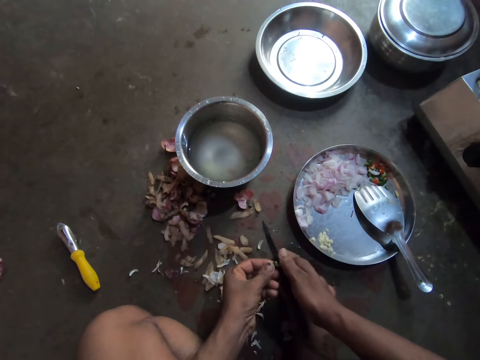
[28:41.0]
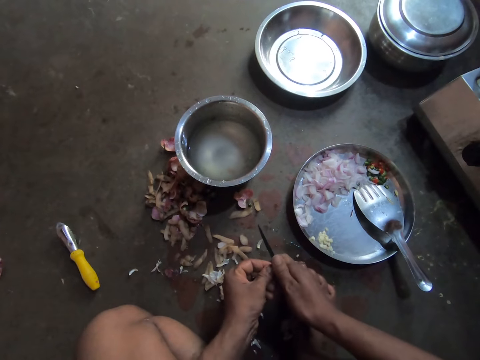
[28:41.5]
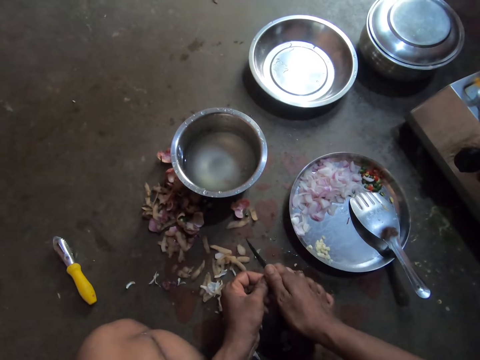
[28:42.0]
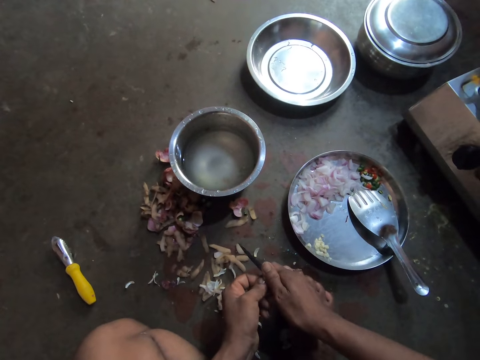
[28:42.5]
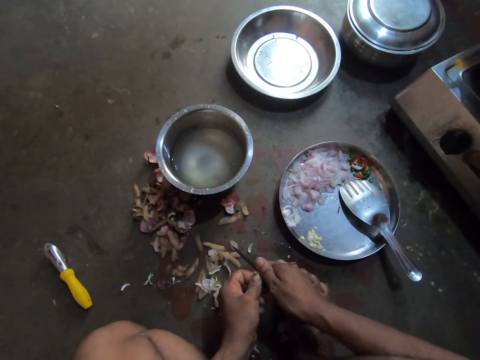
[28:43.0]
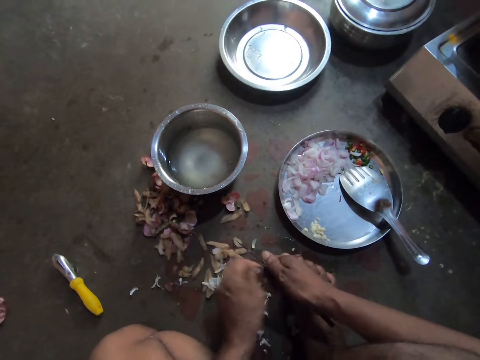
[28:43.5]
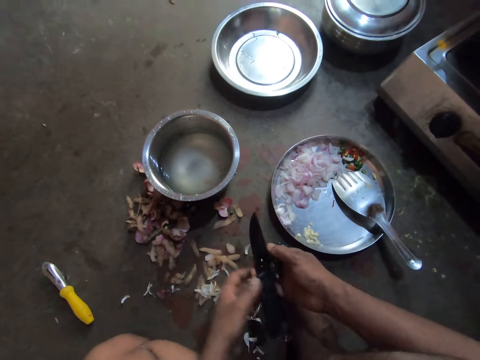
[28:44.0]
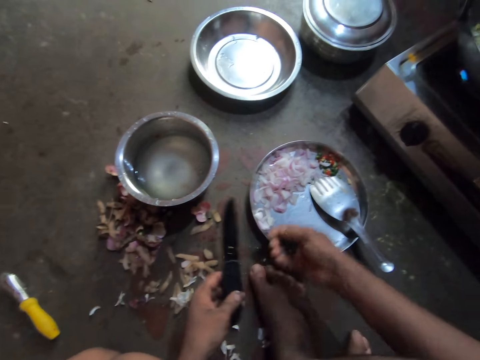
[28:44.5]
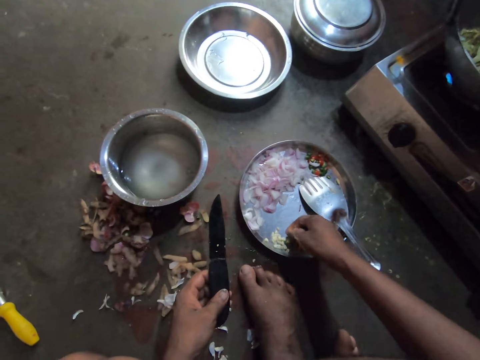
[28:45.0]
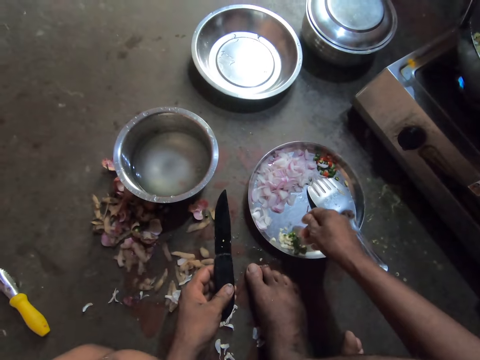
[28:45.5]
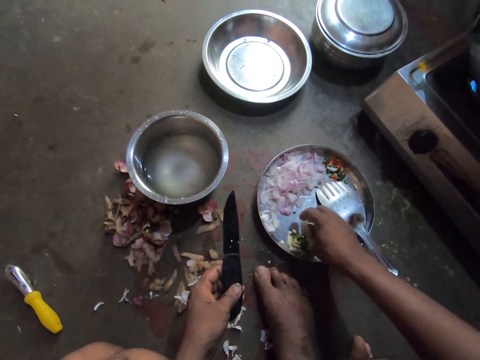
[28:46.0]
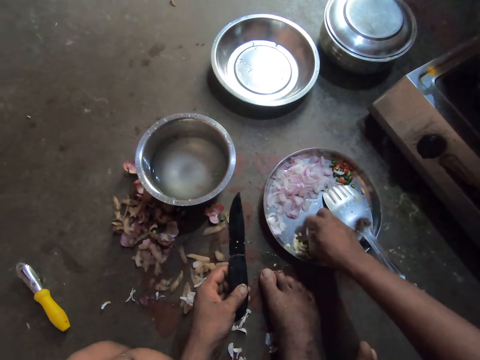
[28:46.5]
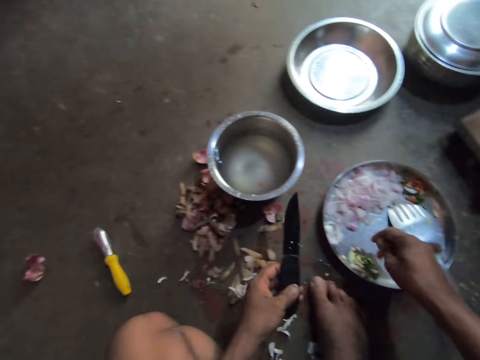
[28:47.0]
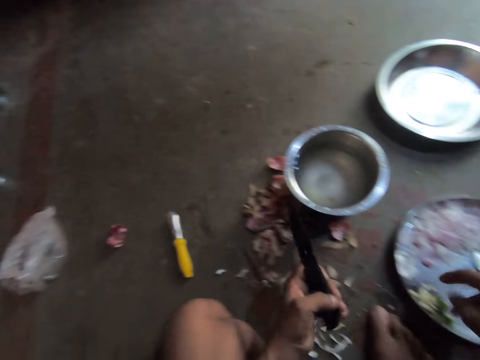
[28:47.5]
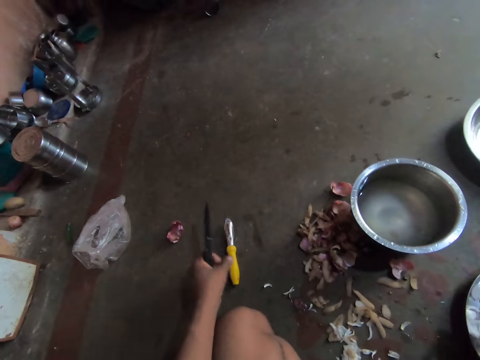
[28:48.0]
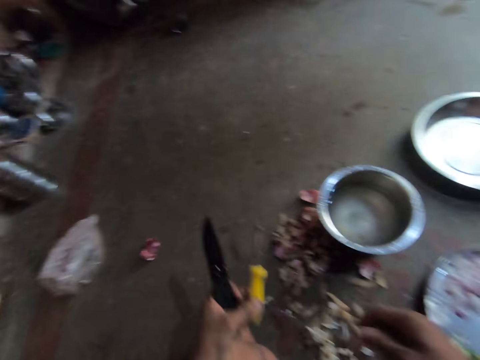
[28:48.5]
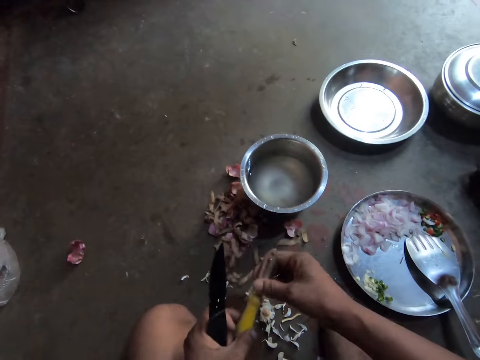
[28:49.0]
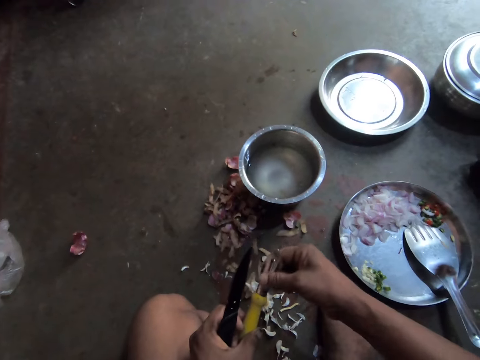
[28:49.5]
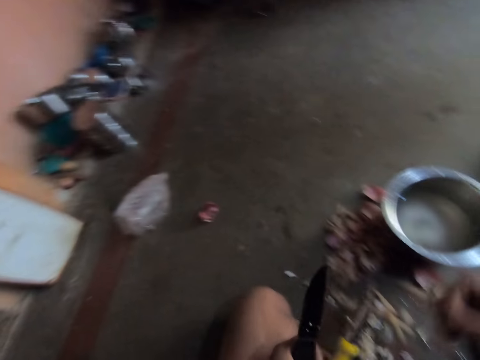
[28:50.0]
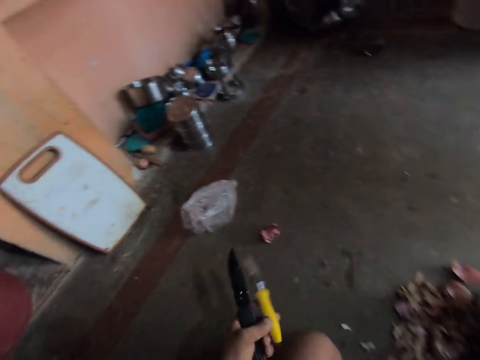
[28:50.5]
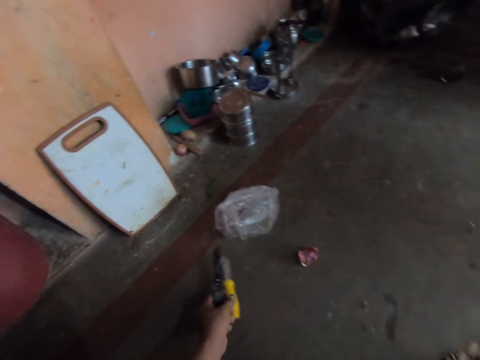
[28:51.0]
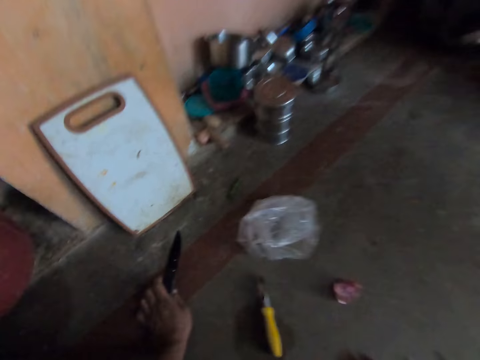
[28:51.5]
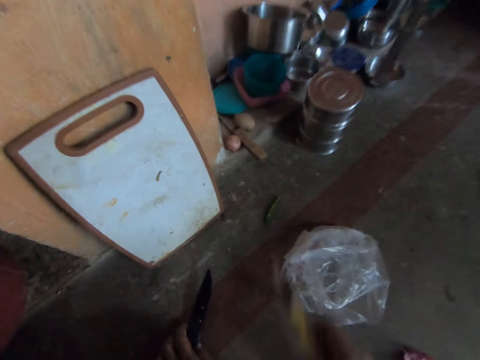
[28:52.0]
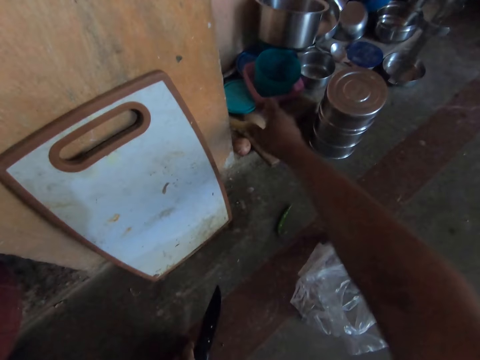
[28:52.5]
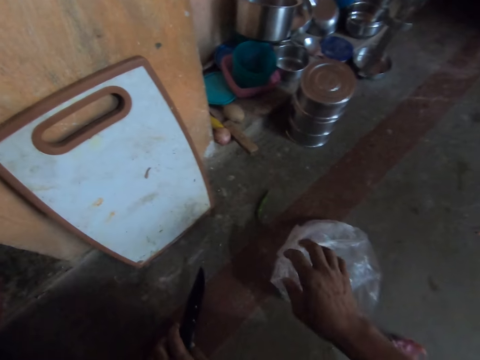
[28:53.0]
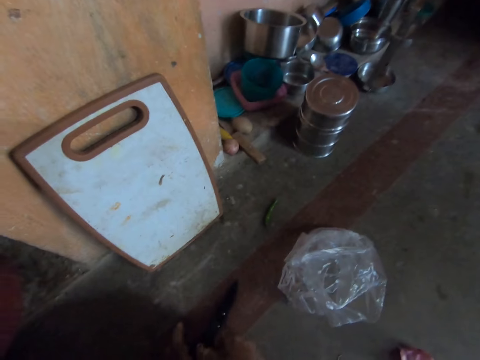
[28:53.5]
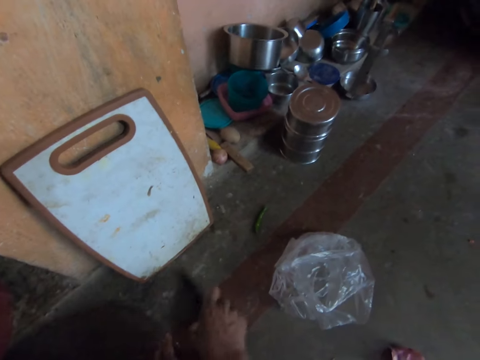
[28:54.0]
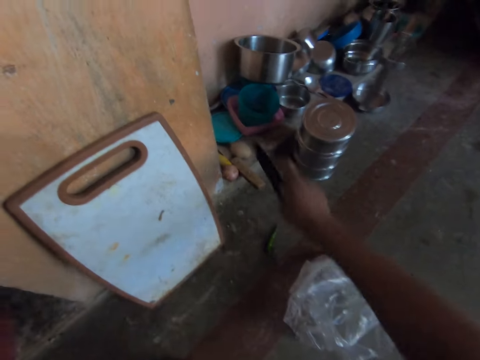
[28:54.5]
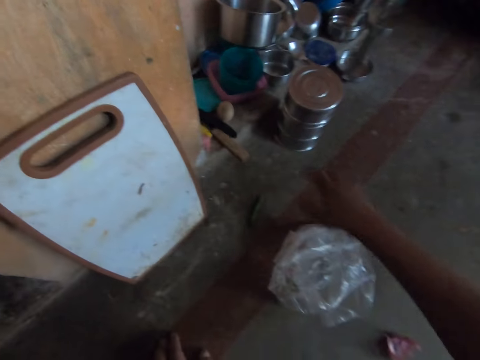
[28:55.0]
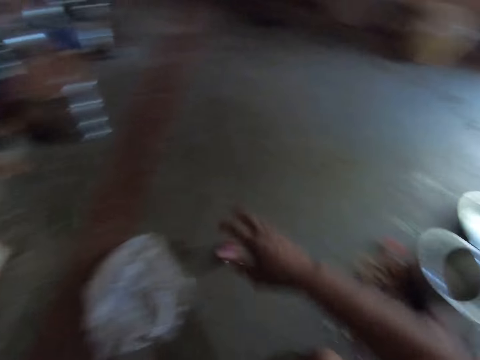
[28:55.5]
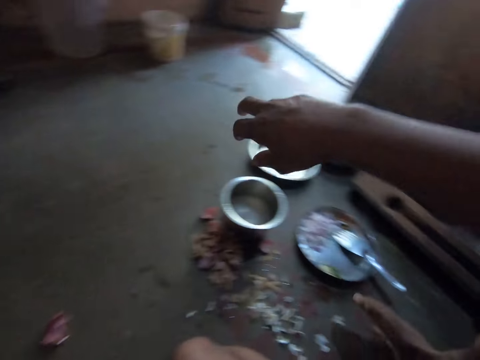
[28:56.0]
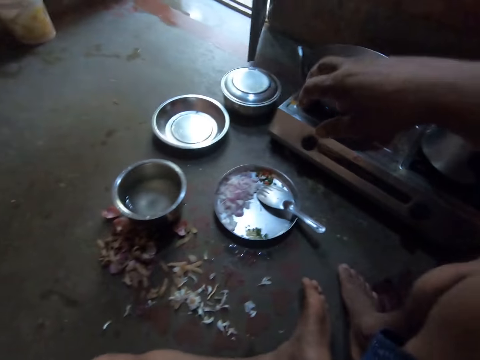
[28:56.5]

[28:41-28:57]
The camera wearer places the knife in his left hand. He places the cut peppers in the round tray. He picks up the peeler. He wipes the peeler with his hand. He places the peeler on the floor. He moves towards the wall. He moves the peeler to the potatoes. He picks up the peeler. He throws the peeler on the floor. He moves the knife to the potatoes. He drops the knife on the floor.

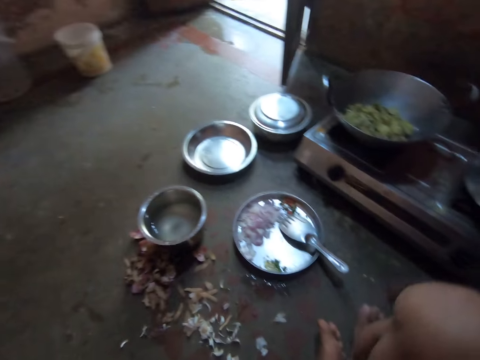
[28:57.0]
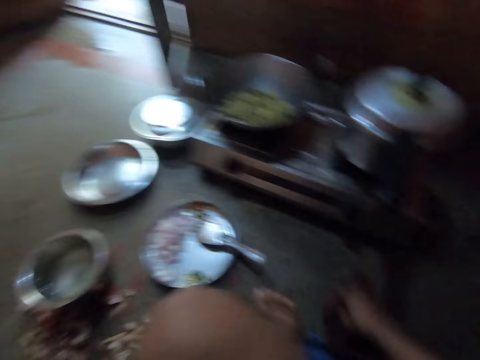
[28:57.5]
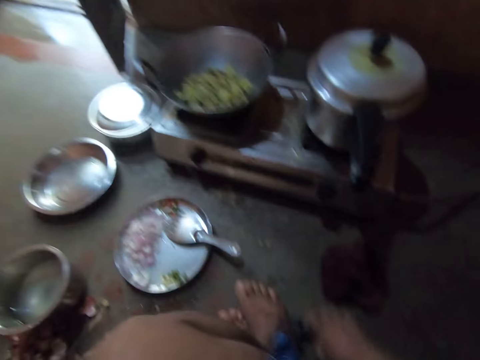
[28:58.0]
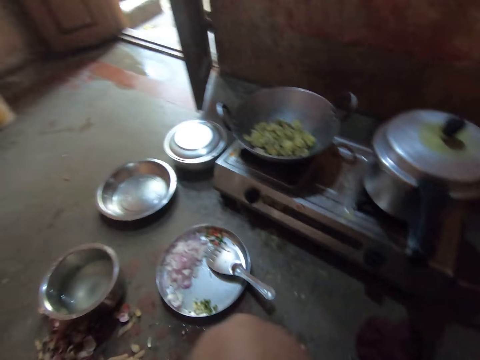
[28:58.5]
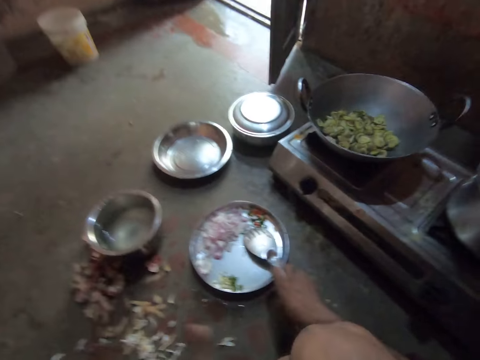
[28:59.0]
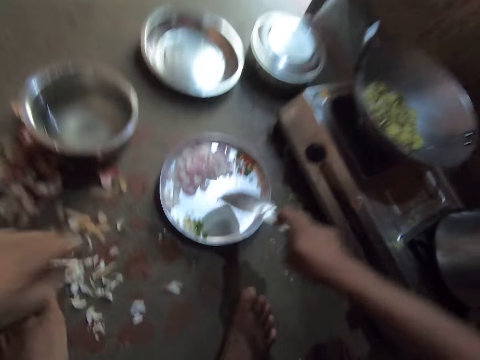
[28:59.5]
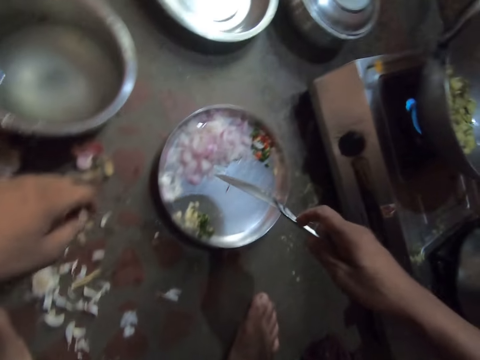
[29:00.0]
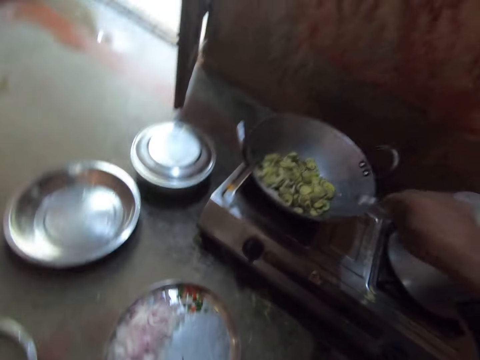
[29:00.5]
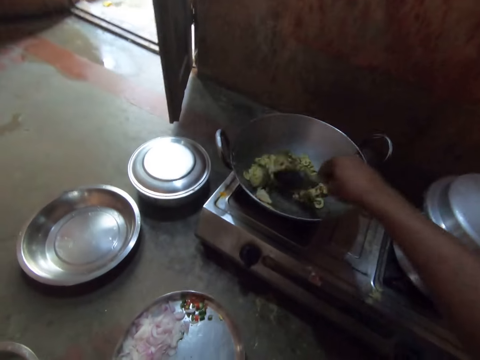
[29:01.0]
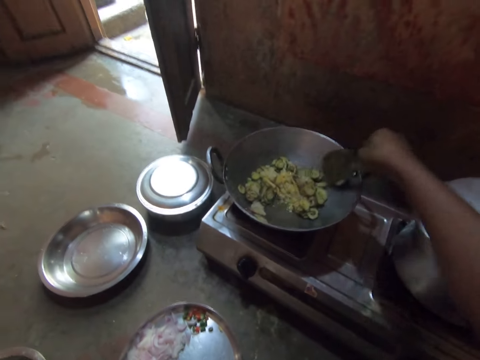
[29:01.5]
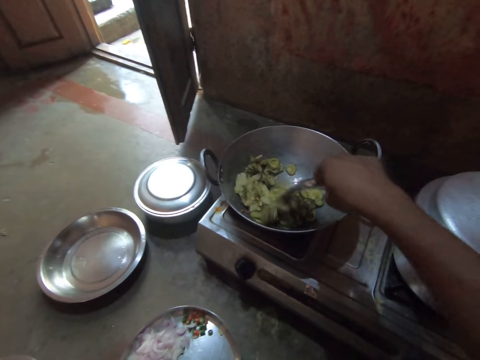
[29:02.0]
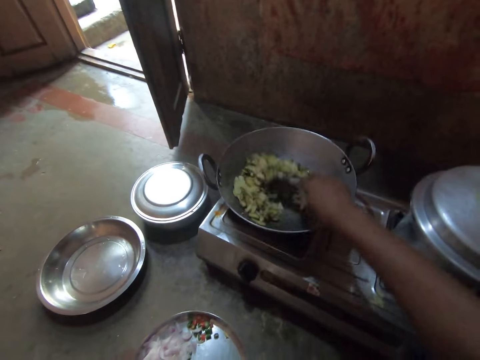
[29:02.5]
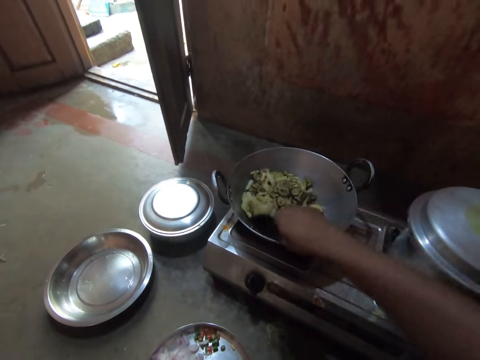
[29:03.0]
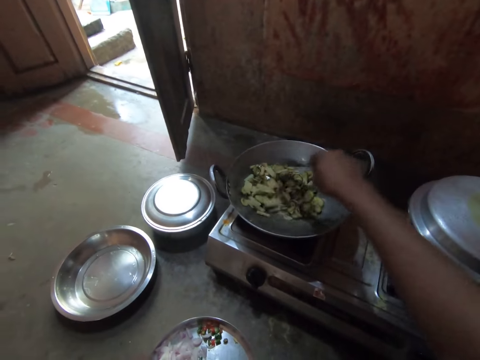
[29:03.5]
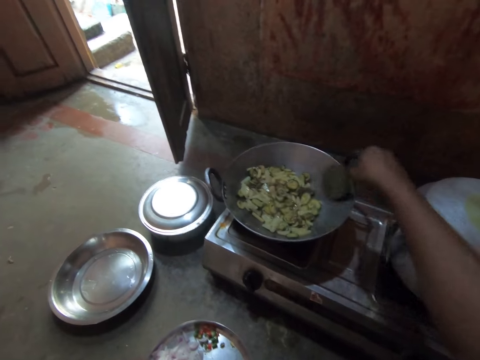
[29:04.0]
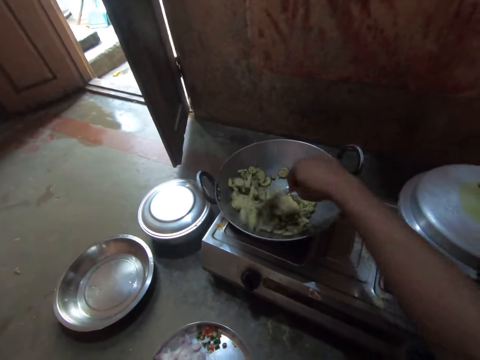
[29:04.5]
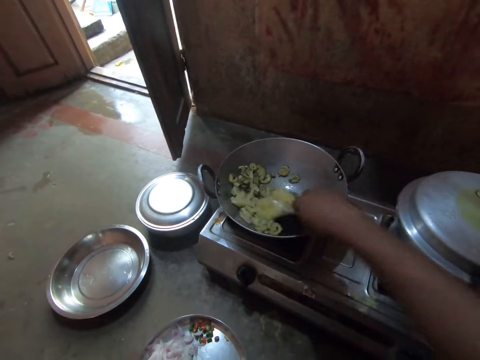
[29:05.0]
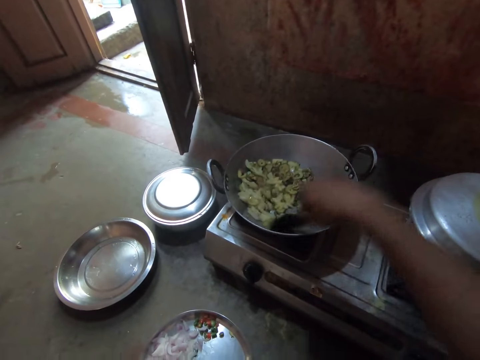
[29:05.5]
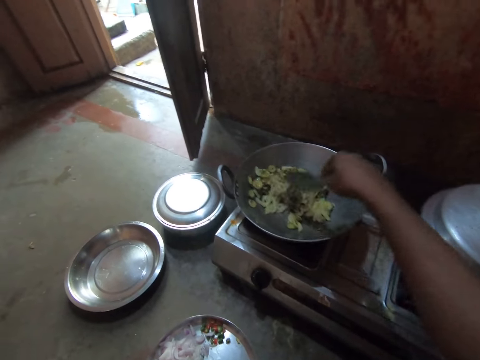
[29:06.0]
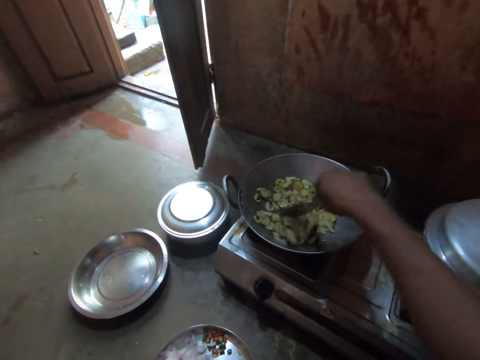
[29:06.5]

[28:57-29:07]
The camera wearer moves the cloth towards the gas cooker. They pick up the steel flat cooking spoon. They stir the ingredients in the deep frying pan with the spoon.
